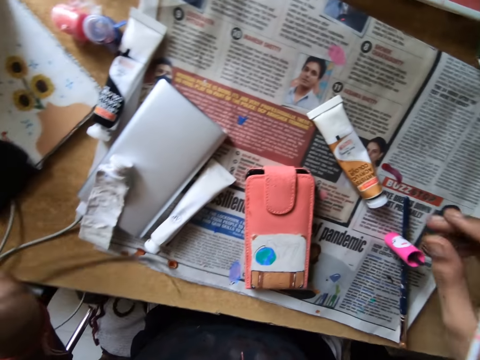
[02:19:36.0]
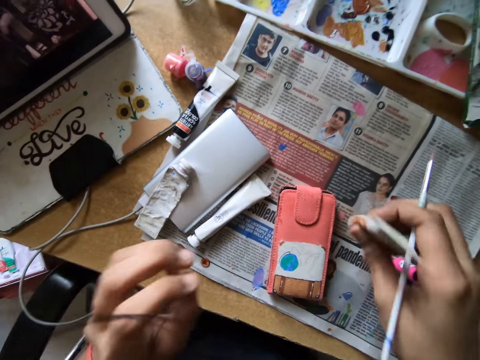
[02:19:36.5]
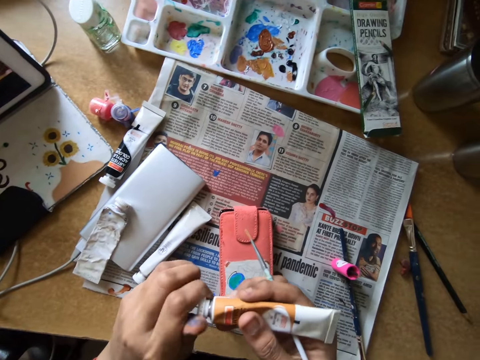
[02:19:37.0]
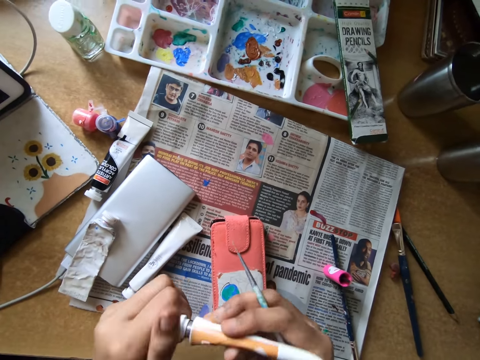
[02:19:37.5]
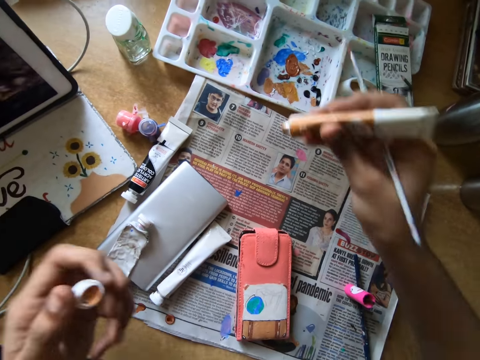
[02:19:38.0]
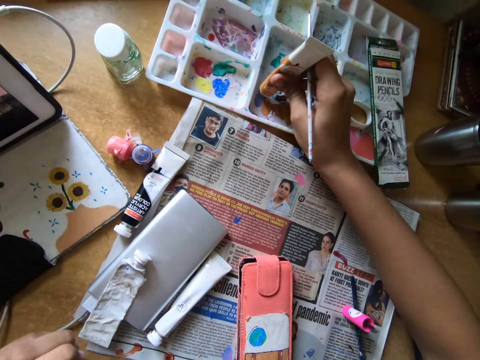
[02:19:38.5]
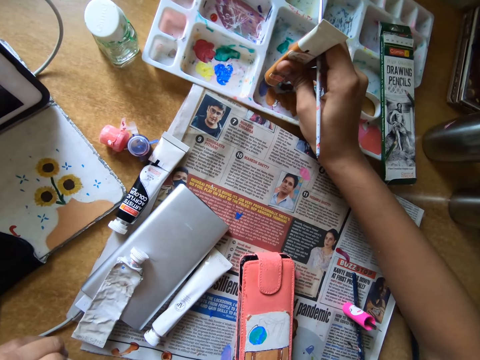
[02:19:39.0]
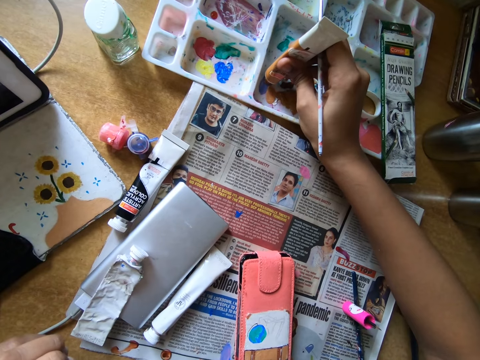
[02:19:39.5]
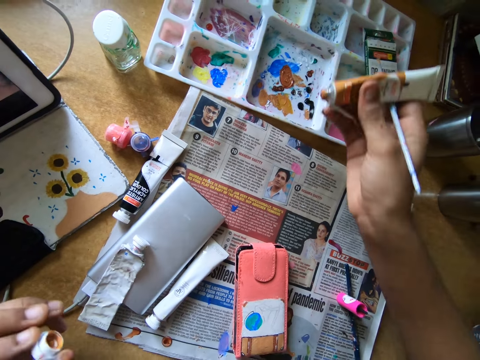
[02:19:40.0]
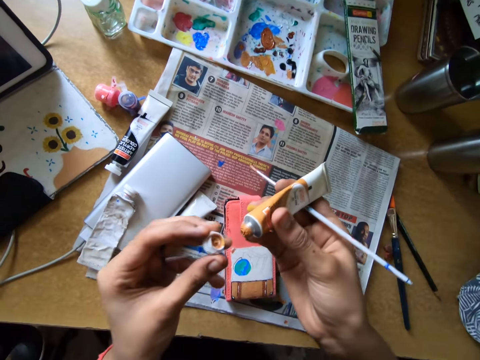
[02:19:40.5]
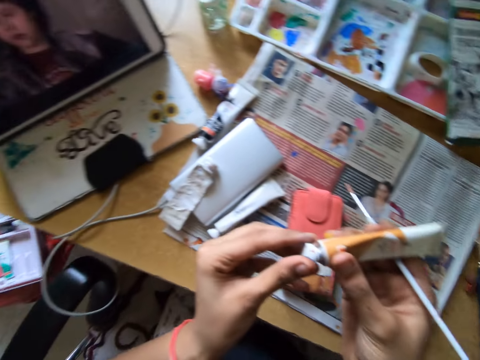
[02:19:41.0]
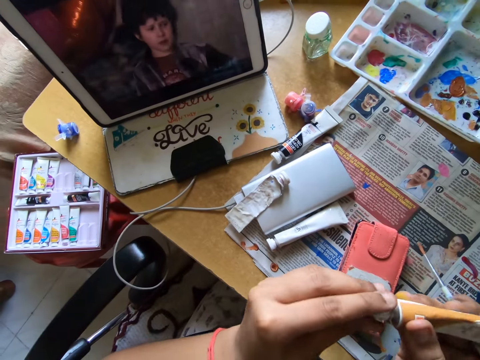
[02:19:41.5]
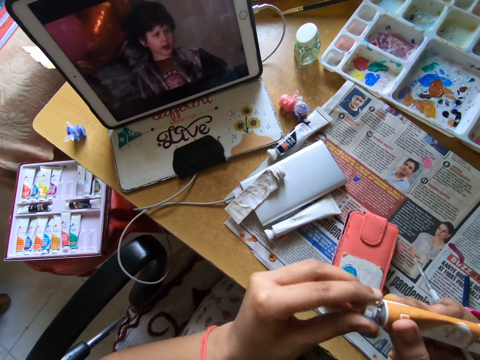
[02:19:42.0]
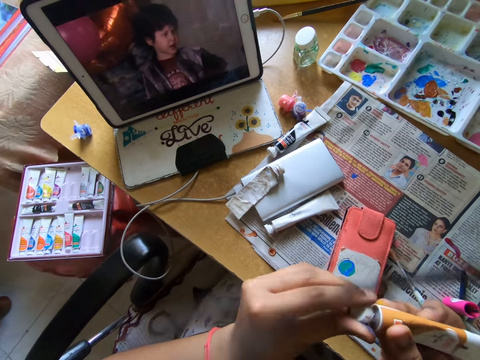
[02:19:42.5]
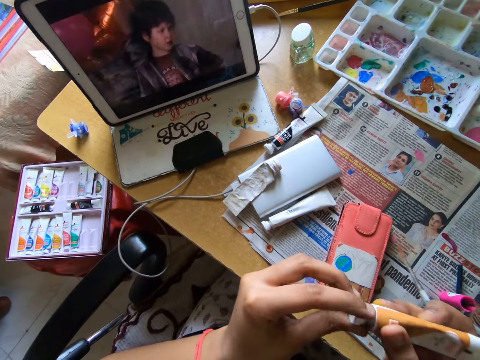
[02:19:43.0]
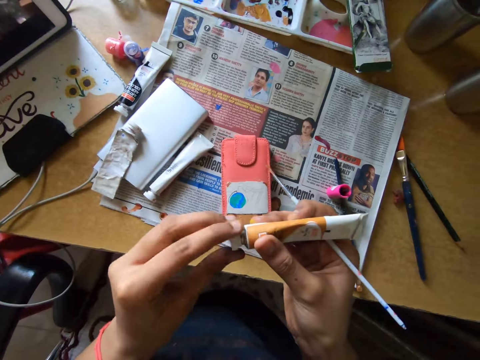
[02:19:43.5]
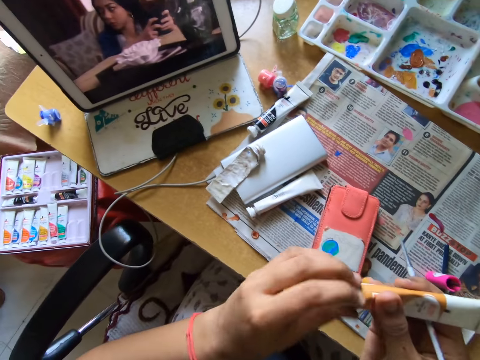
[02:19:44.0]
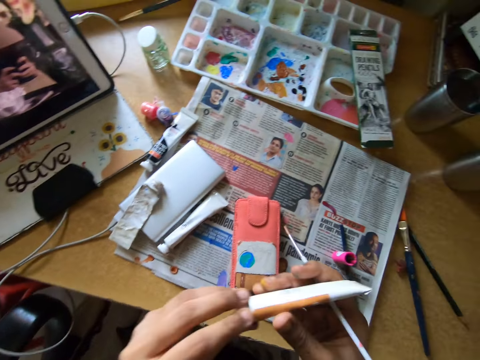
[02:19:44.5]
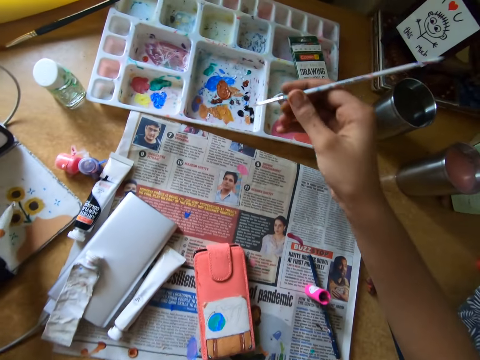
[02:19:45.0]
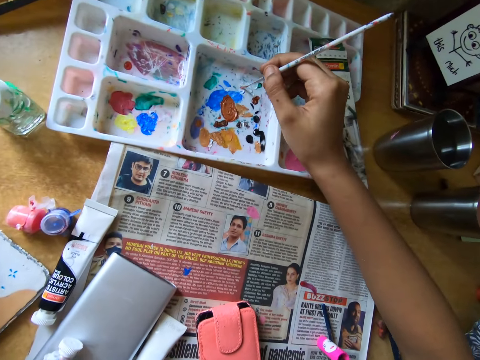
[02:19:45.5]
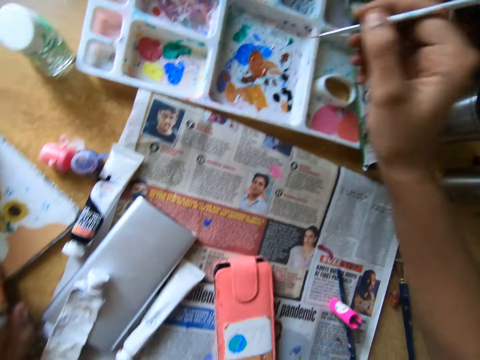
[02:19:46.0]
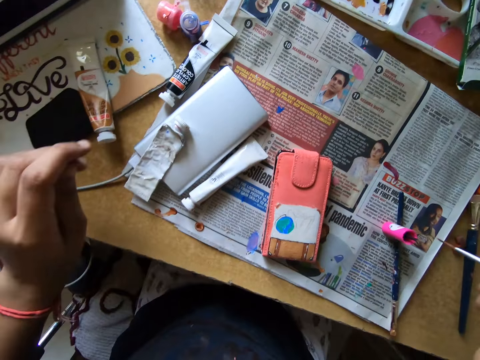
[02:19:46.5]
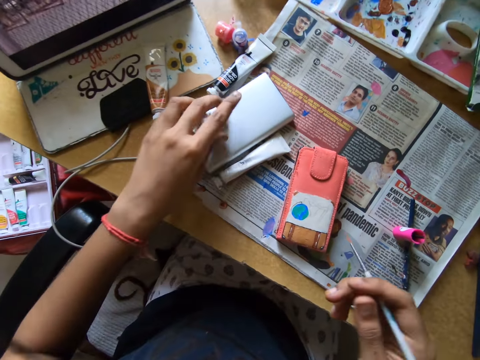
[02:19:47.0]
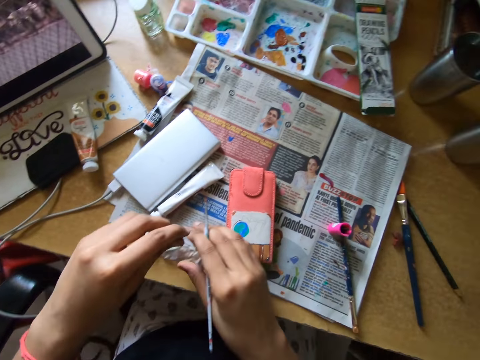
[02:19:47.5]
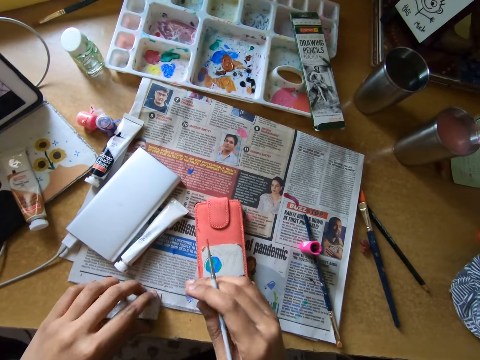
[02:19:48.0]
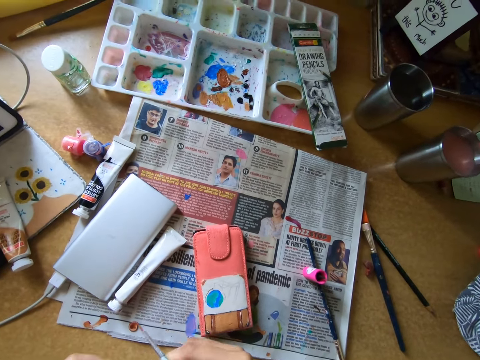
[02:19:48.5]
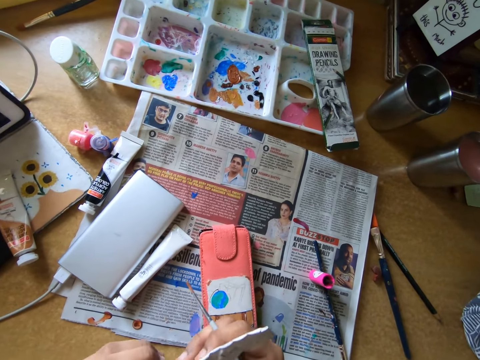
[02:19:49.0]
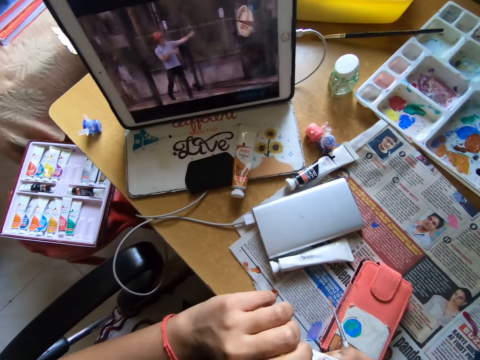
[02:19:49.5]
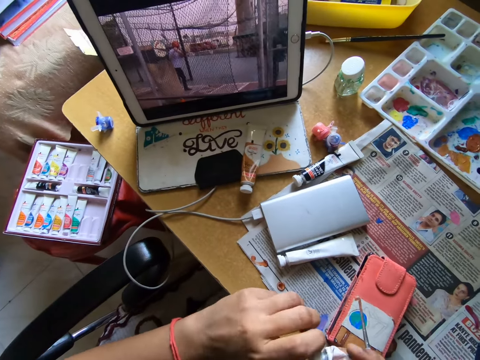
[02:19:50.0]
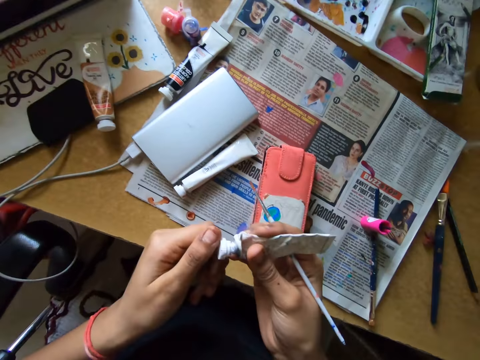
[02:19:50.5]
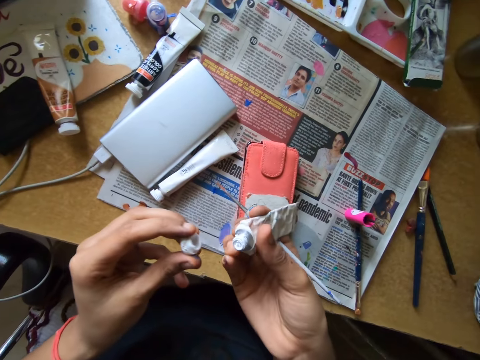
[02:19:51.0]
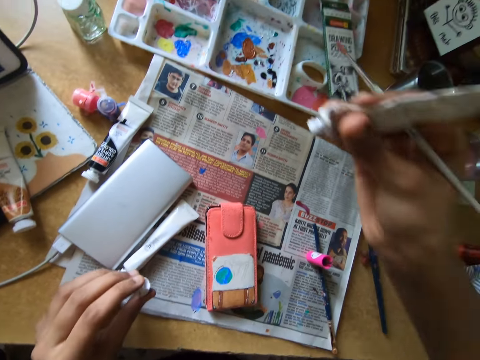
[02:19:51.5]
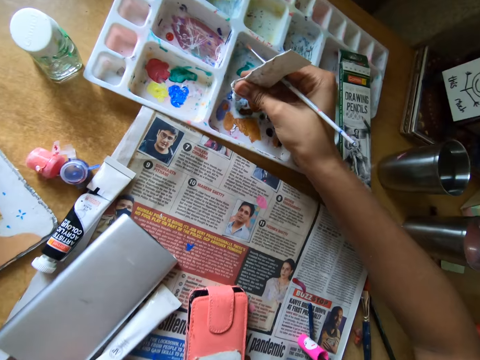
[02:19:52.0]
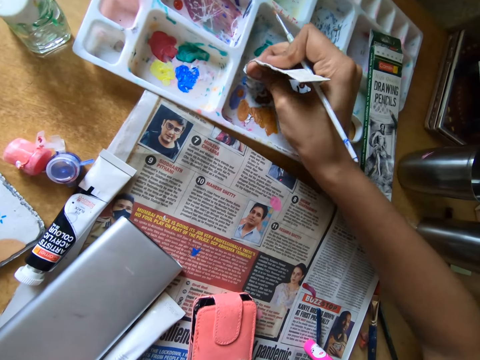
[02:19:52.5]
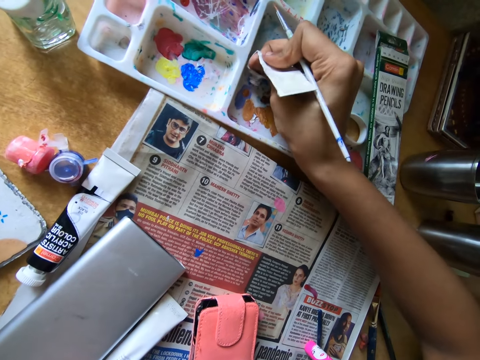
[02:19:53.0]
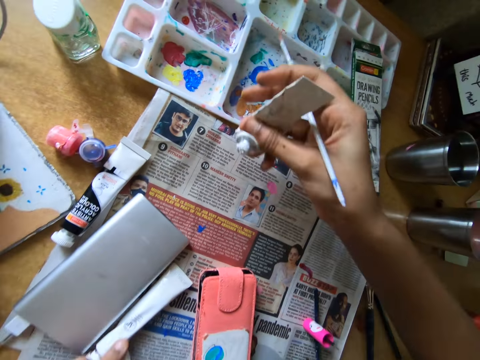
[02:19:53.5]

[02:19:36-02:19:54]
The camera wearer looks around a table. They pick up the paint tube from the table with their right hand. They remove the lid from the paint tube with both hands. They put paint in the paint palette with the paint tube in their right hand. They look around a room. They close the paint tube with the lid in their left hand. They use paint in the paint palette with the paintbrush in their right hand. They pick up the paint tube from the table with their left hand. They hold the paint tube with both hands. They open the lid from the paint bottle. They look around the room. They open the lid on the paint tube with both hands. They pour paint in the paint palette with the paint tube in their right hand.

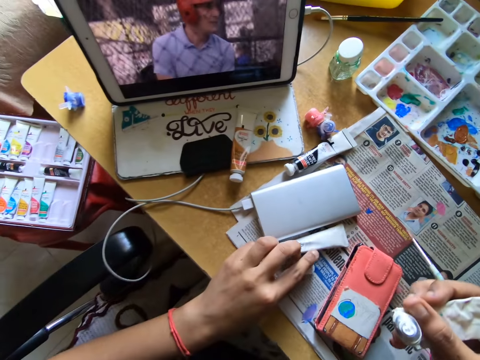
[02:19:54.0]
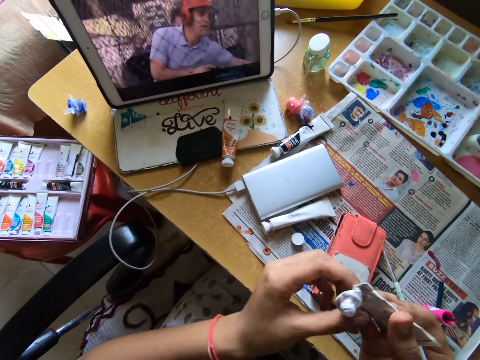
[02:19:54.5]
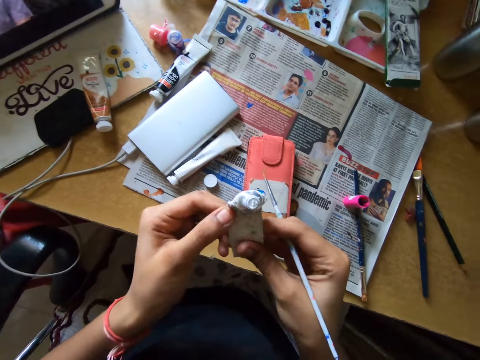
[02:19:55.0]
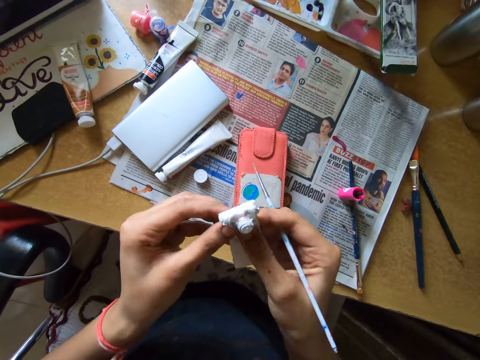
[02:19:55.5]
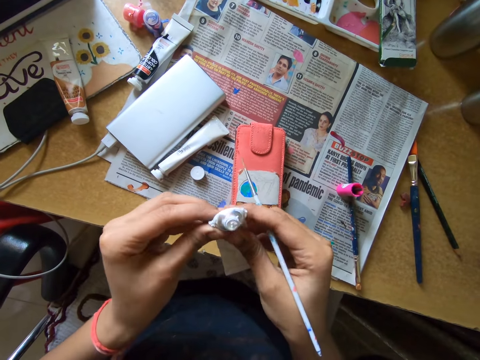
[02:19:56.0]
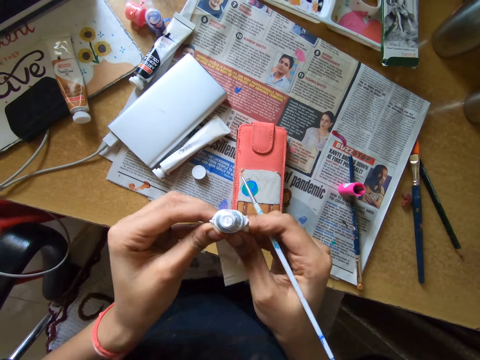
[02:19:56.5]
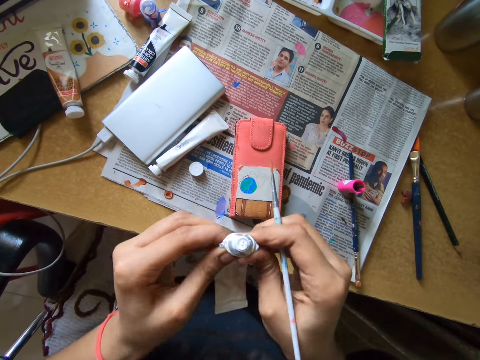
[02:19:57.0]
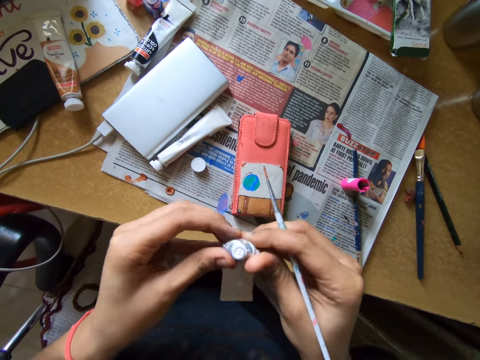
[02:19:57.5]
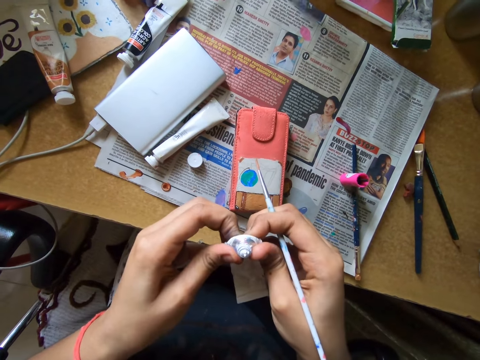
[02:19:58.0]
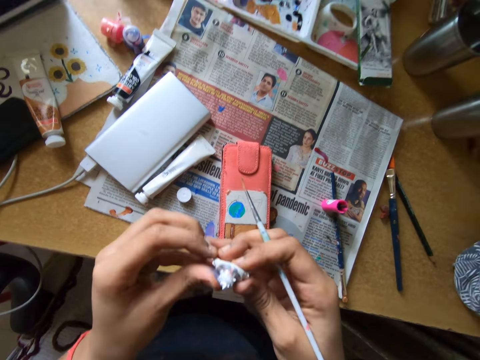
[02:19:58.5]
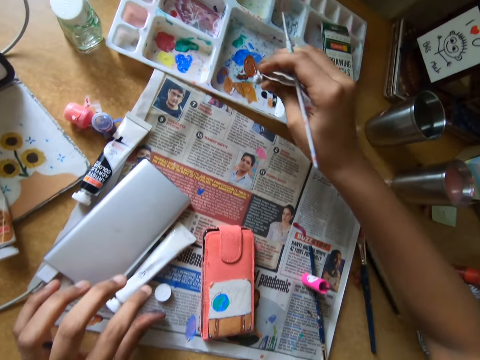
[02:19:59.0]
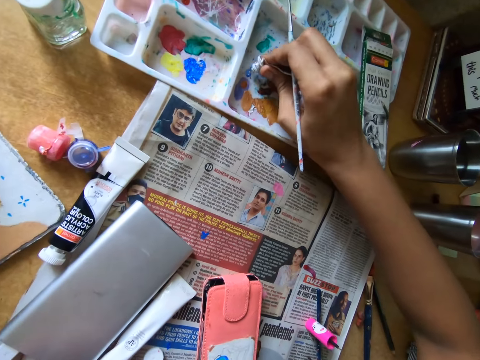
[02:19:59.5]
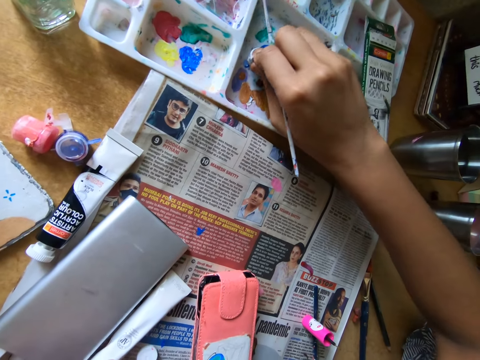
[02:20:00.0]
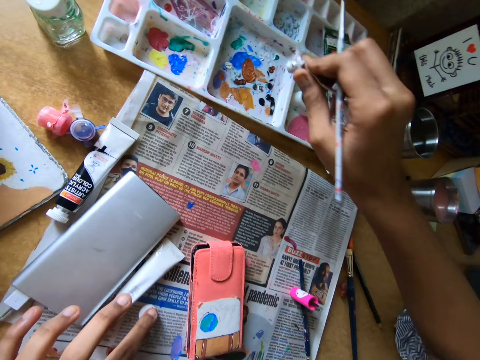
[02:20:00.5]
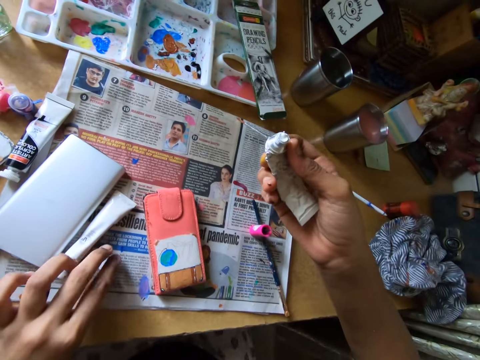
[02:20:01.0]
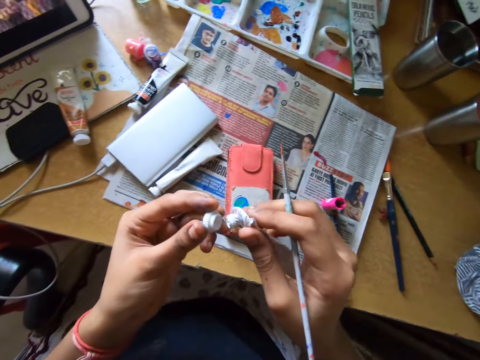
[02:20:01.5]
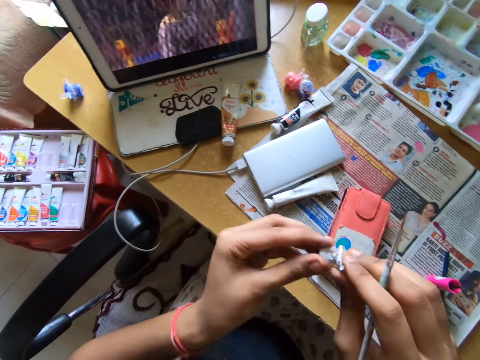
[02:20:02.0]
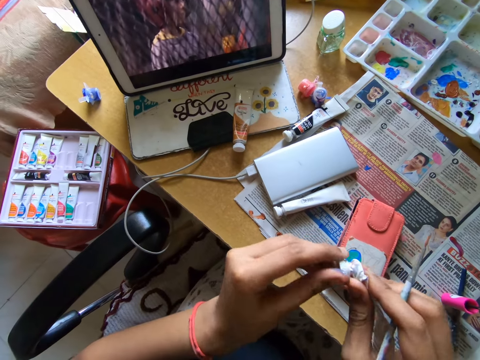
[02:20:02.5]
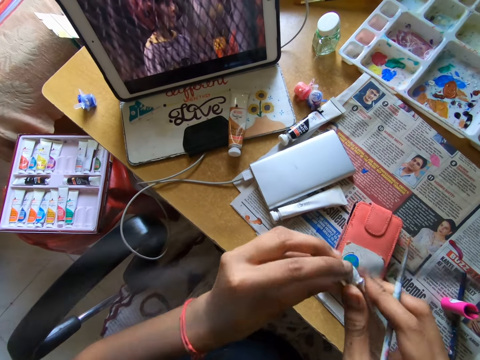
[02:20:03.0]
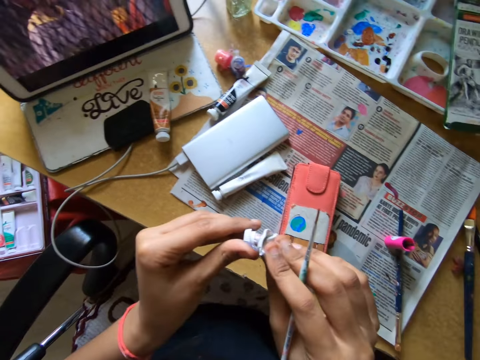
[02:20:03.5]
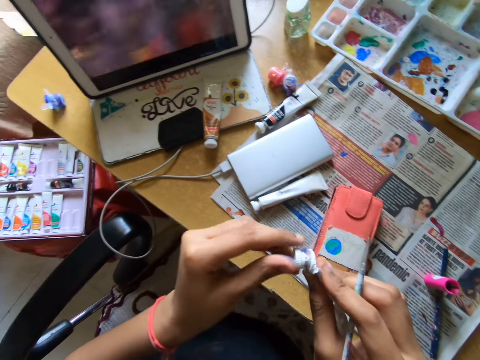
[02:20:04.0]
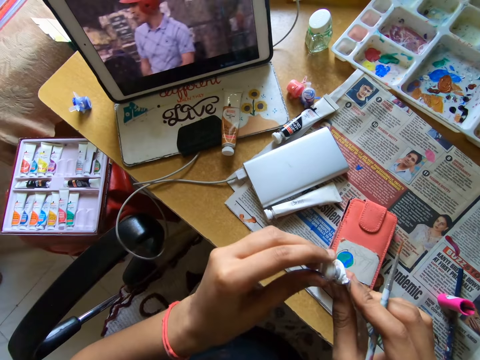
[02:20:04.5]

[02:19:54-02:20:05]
The camera wearer drops the lid on the table with her left hand. She presses the paint tube with both hands. She pours paint in the paint palette with the paint tube in her right hand. She picks up the lid from the table with her left hand. She closes the lid on the paint tube with both hands.
